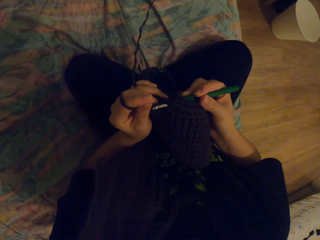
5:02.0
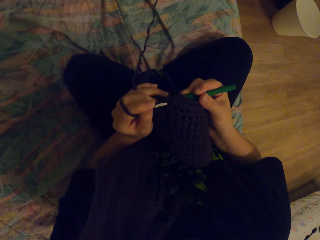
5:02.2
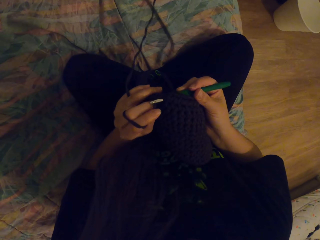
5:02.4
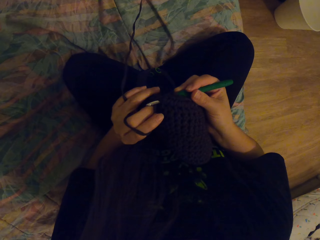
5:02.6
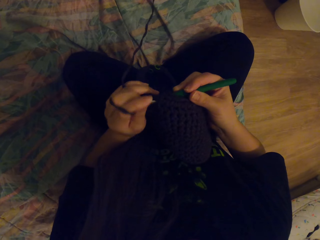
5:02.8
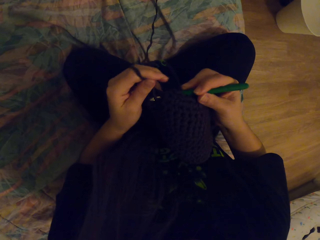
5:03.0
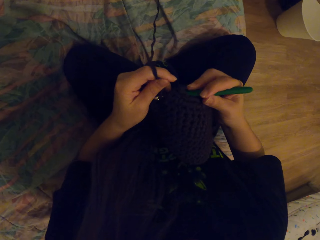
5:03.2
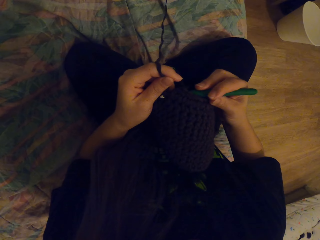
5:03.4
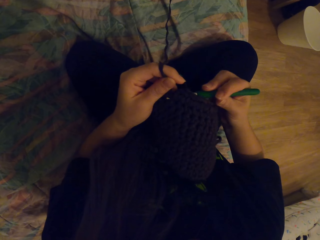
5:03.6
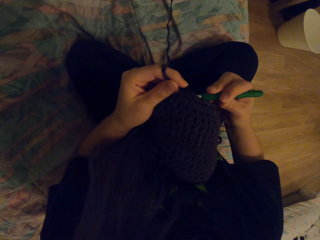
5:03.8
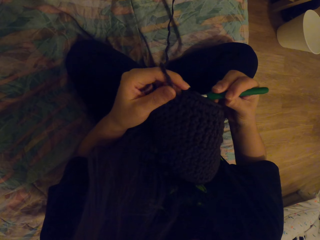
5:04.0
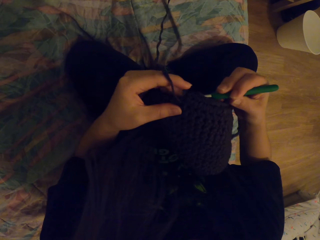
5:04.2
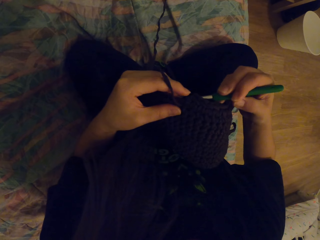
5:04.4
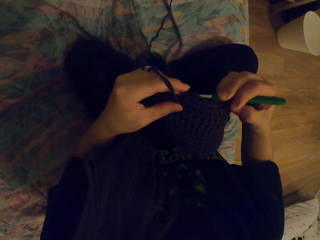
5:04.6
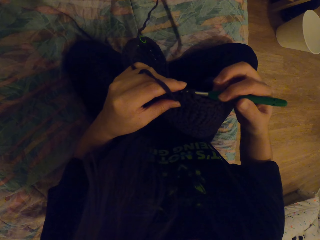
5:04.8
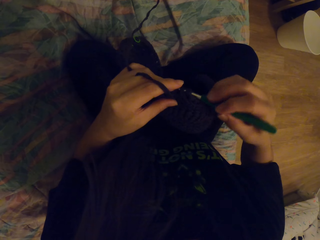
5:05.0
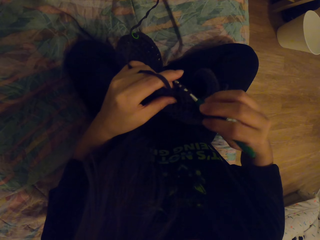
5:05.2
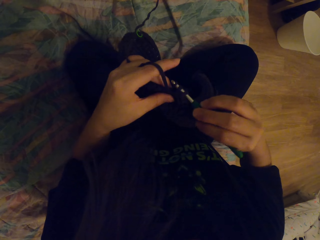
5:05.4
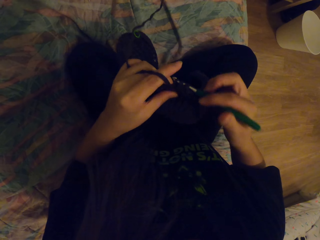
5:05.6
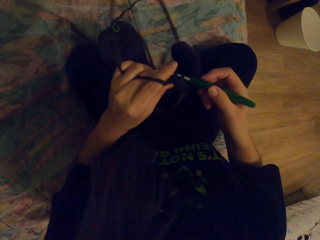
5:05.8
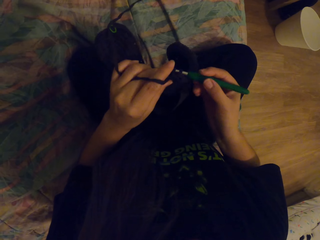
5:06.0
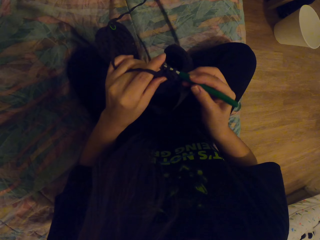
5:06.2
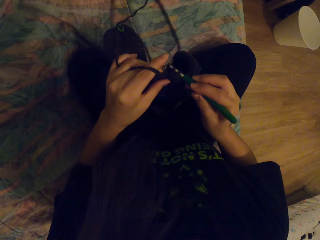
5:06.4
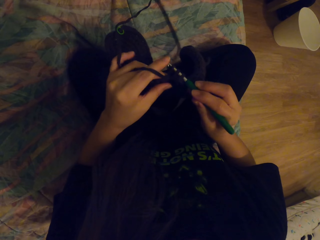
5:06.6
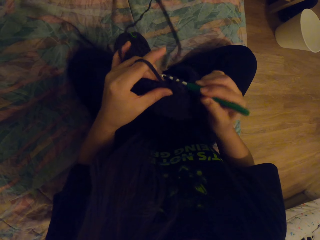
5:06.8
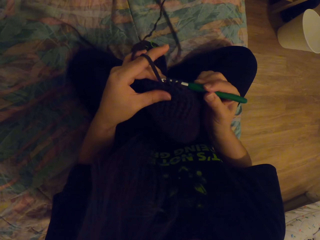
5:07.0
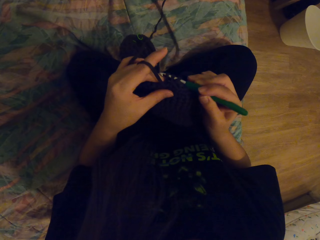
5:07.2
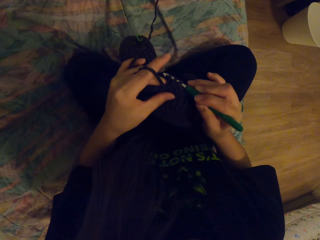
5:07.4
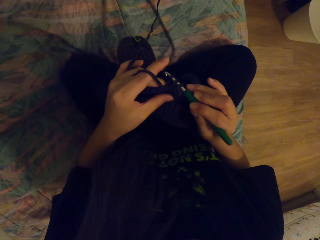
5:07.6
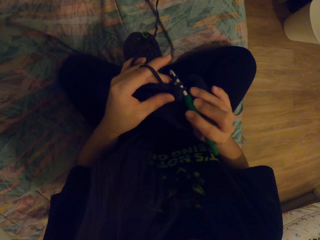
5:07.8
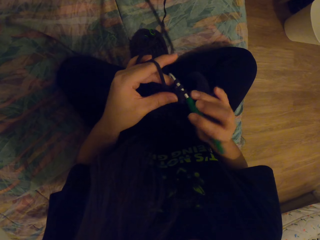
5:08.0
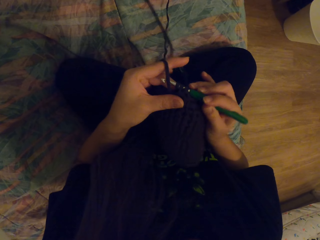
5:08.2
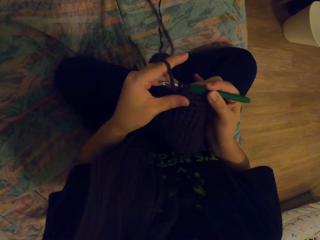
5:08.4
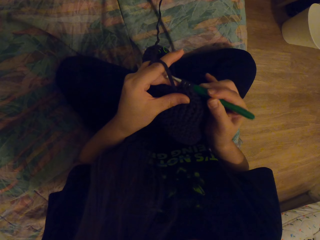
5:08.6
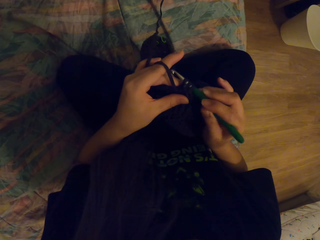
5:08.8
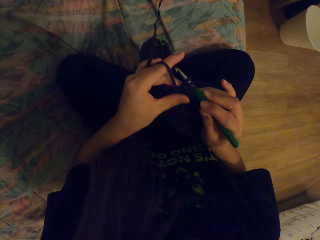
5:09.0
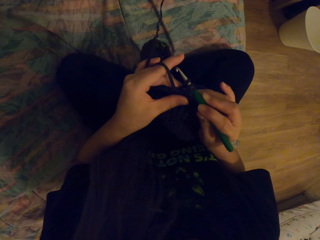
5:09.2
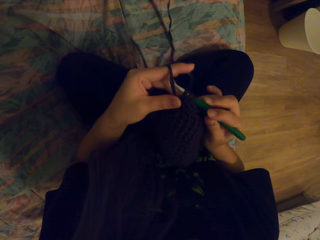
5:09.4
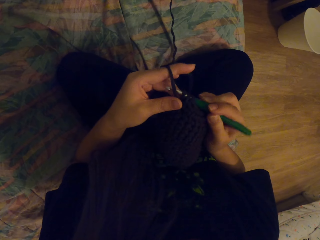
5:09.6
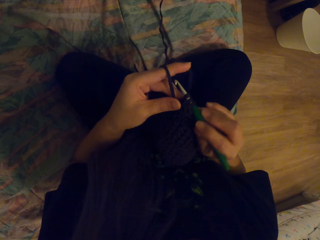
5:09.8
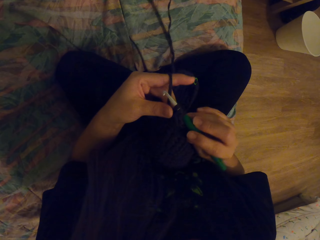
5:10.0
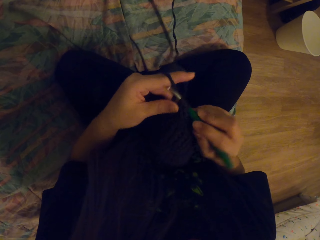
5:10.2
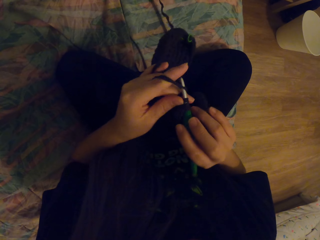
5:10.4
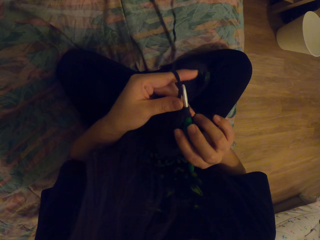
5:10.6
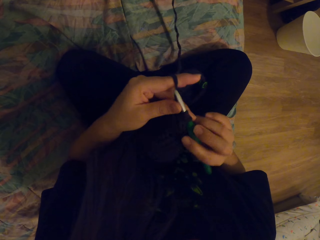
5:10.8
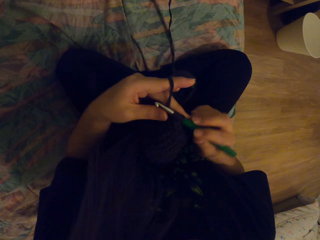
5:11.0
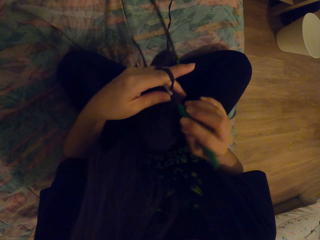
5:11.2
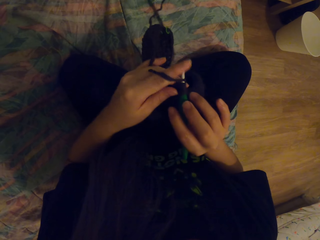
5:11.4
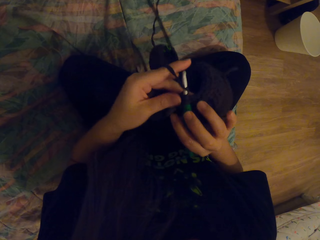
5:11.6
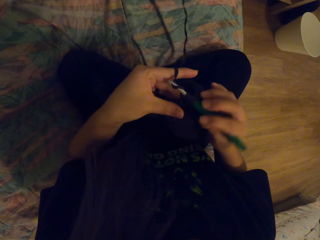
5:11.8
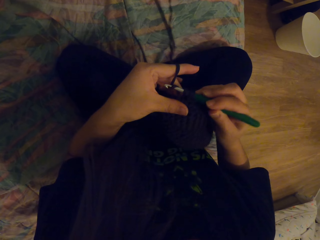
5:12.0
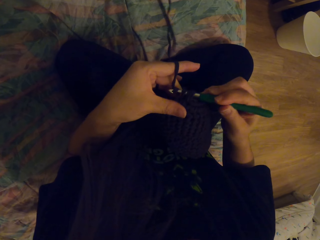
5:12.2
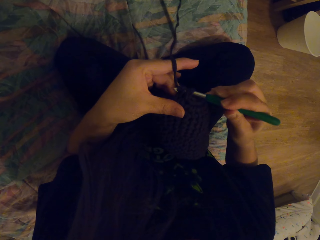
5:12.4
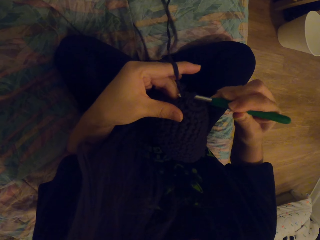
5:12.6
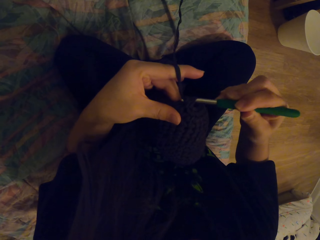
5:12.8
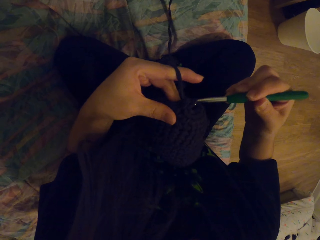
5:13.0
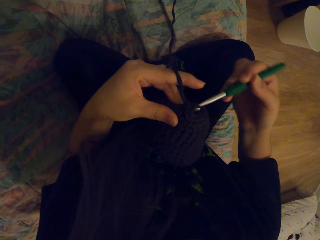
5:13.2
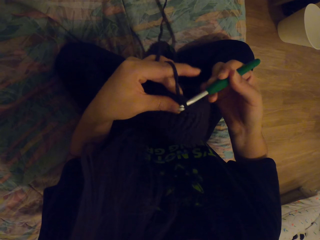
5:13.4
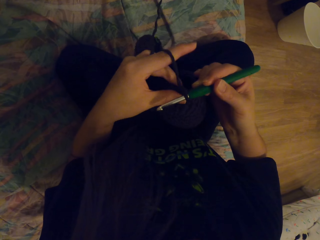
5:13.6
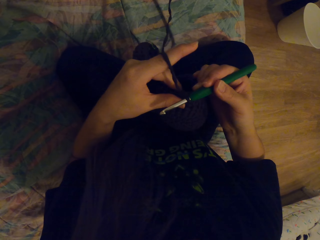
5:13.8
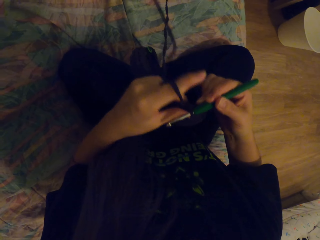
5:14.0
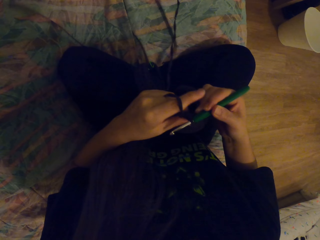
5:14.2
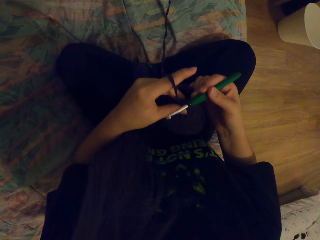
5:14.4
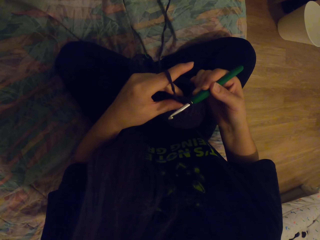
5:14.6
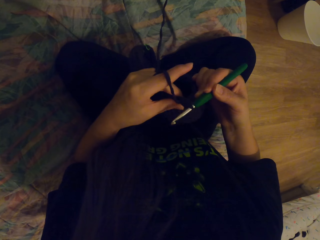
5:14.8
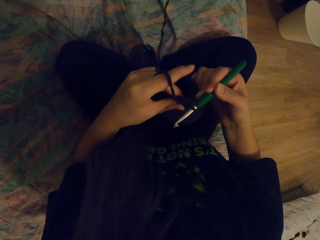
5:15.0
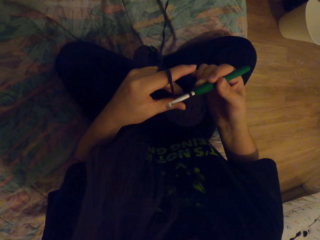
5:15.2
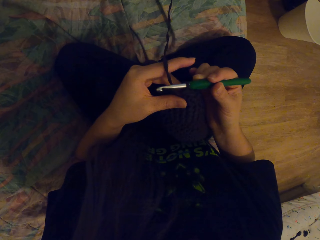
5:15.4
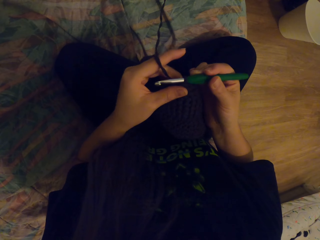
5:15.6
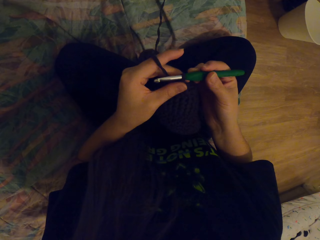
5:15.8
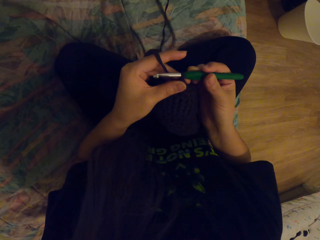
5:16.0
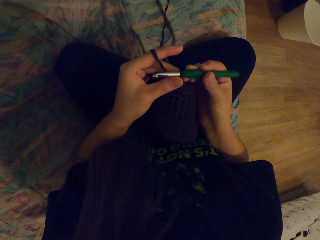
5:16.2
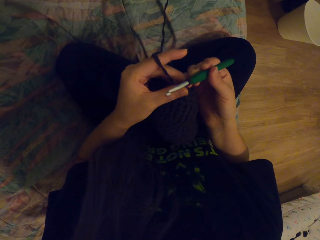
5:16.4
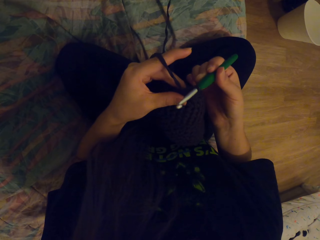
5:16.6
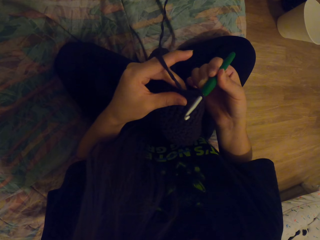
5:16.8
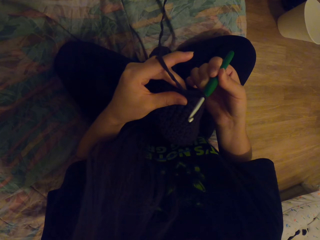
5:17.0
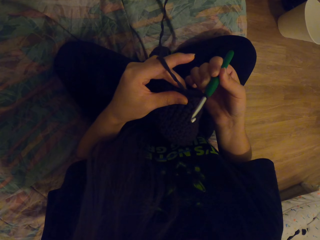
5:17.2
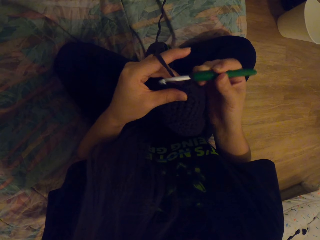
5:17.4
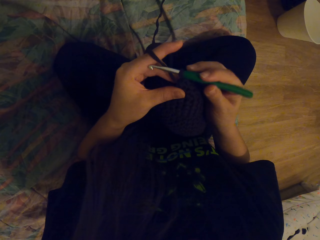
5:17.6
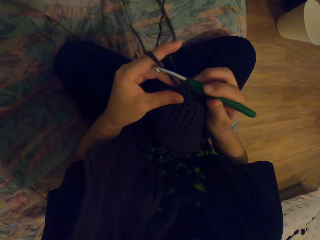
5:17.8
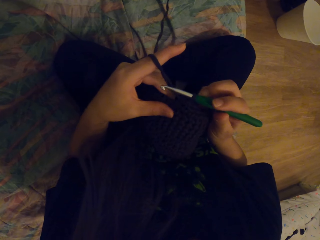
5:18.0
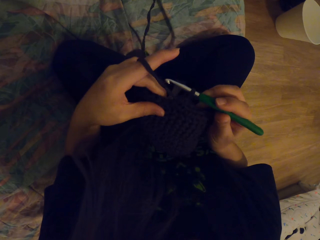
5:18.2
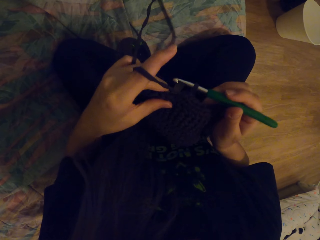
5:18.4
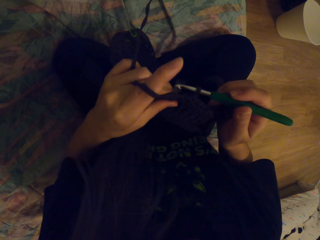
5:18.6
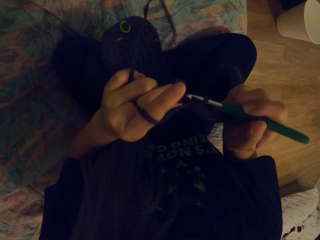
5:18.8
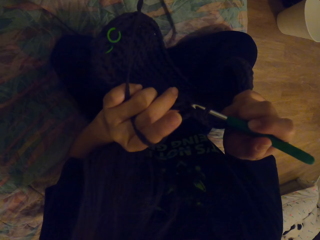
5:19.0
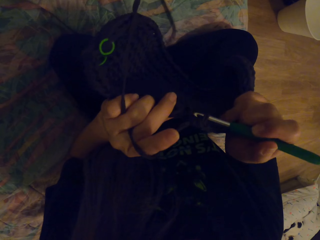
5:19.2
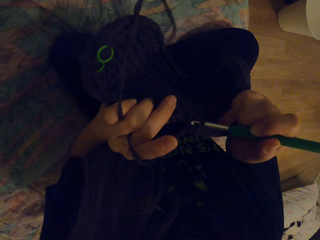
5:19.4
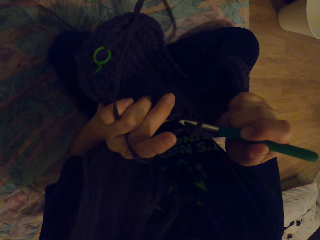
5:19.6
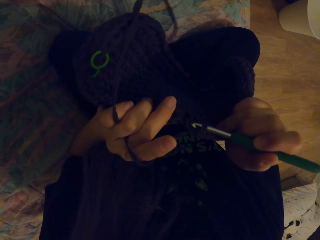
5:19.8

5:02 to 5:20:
The camera wearer moves her hand. She puts the yarn in the crochet hook. She coils a thread on the crochet hook. She moves her hand. She puts the yarn in the crochet hook. She moves her hand.

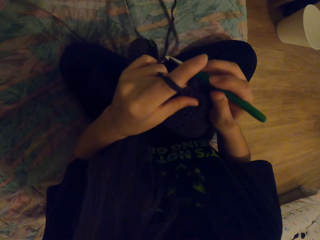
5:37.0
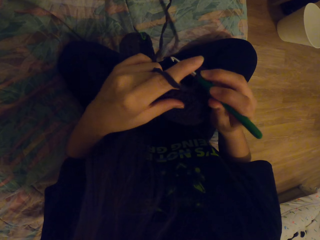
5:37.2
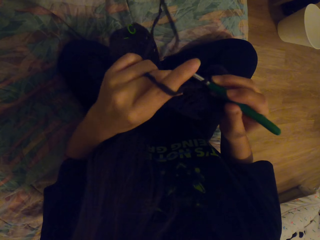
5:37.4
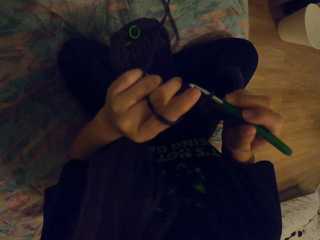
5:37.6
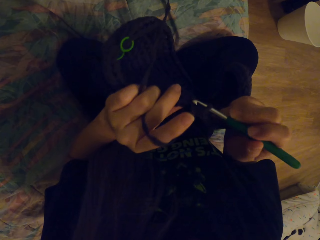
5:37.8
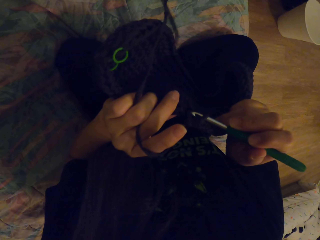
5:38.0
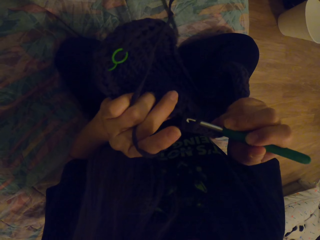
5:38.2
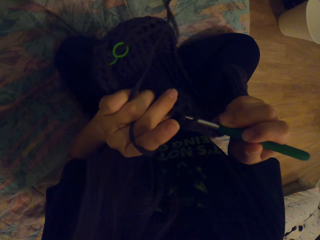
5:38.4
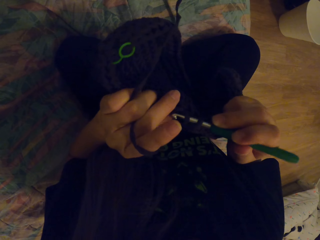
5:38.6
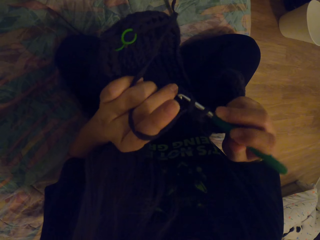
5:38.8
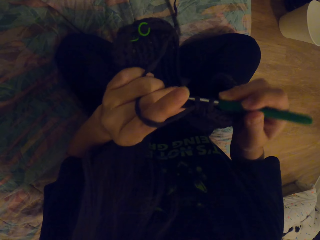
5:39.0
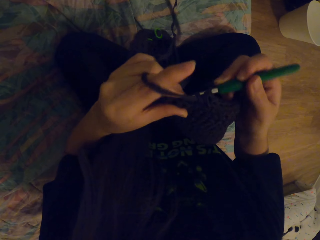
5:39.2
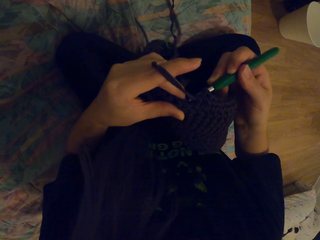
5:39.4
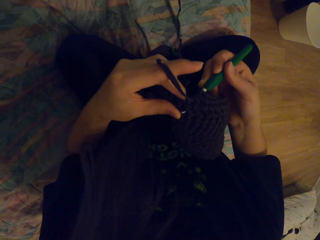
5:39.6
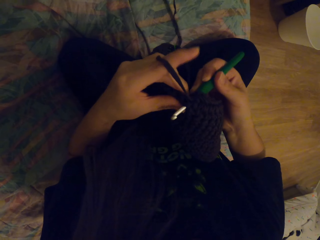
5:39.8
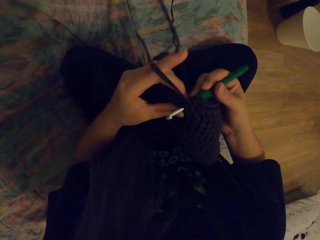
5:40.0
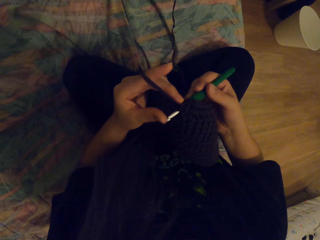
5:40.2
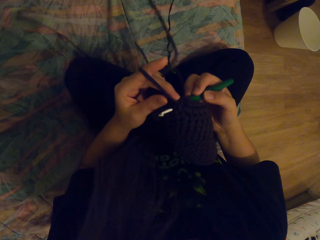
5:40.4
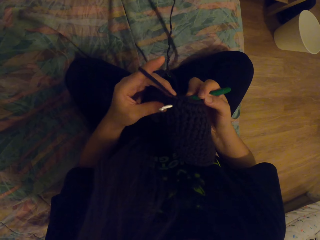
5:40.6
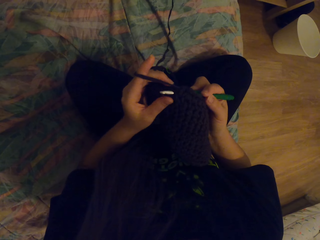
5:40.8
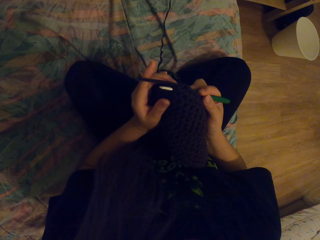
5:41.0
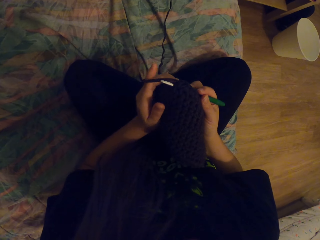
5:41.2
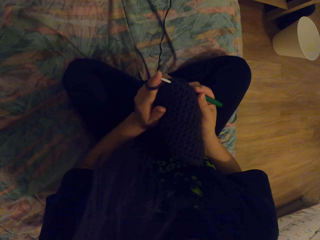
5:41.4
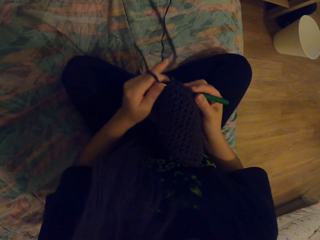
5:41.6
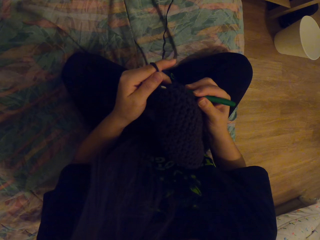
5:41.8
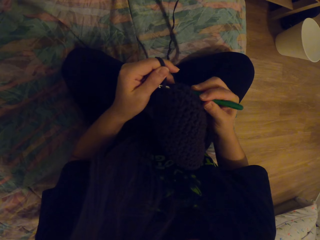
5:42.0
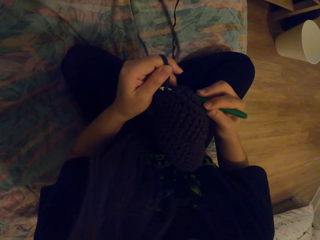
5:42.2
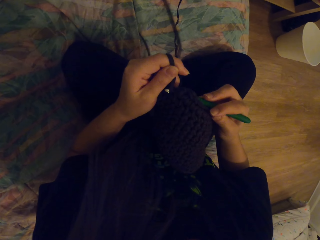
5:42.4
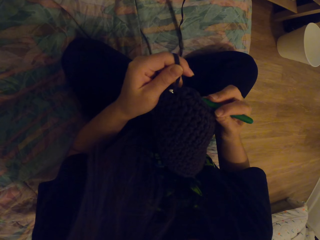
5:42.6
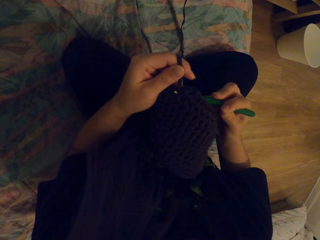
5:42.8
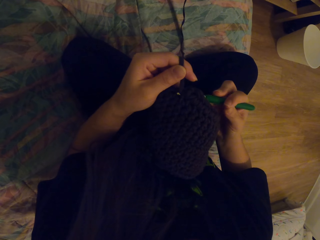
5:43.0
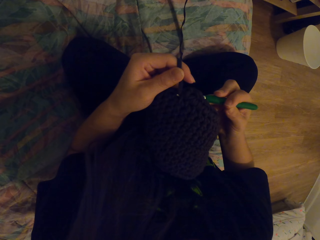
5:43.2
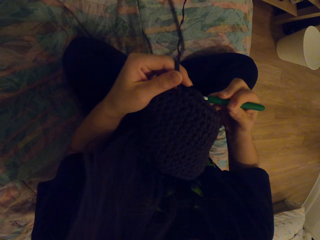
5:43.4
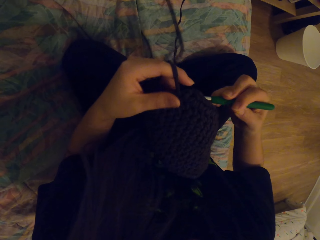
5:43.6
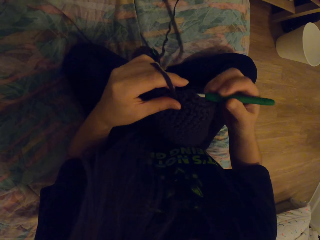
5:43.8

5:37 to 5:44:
The camera wearer crochets a fabric with a crochet hook. She puts the yarn in the crochet hook. She moves her hand.
